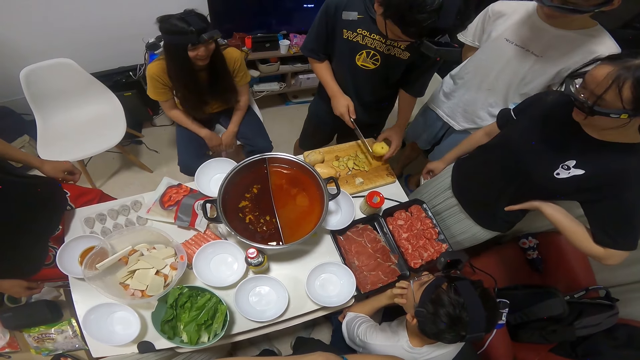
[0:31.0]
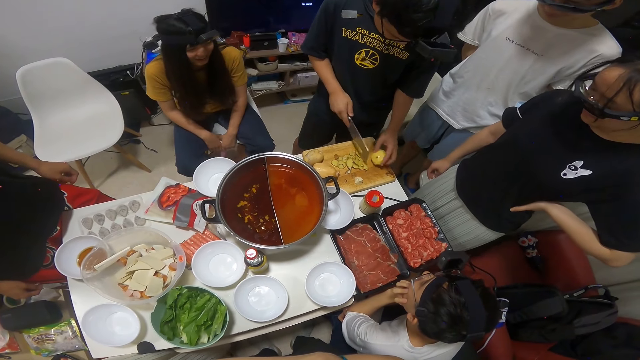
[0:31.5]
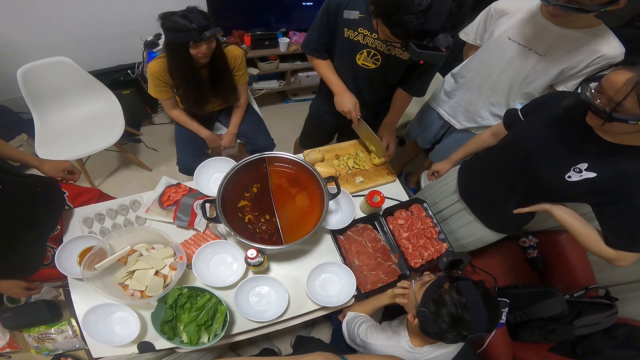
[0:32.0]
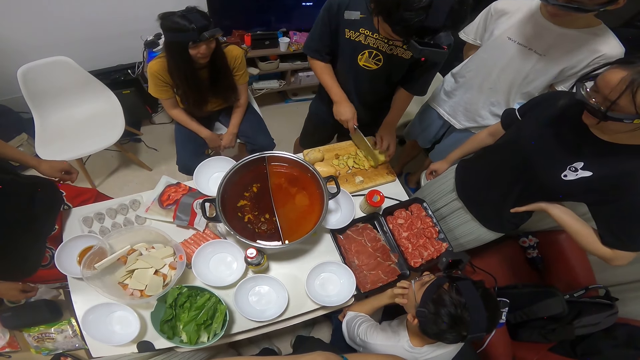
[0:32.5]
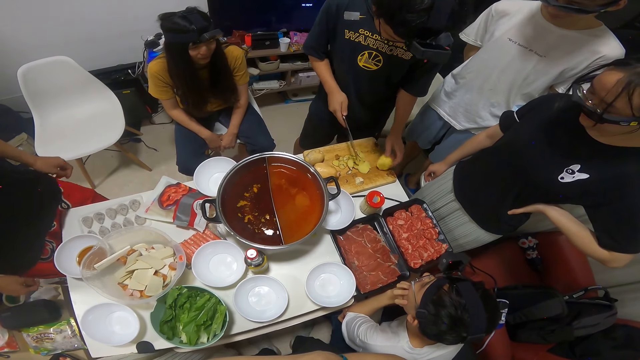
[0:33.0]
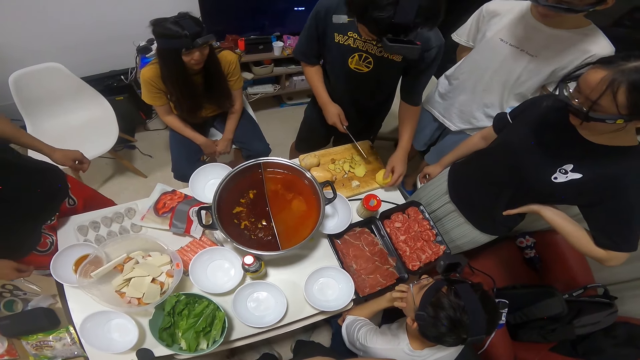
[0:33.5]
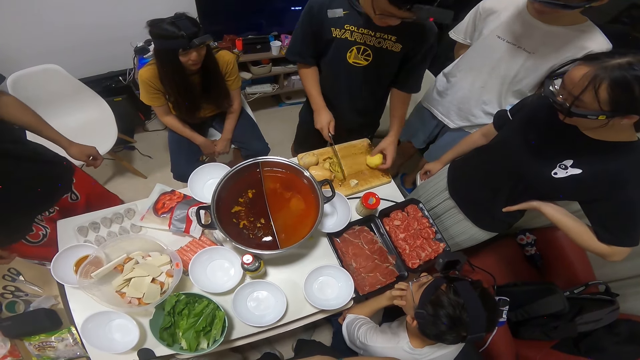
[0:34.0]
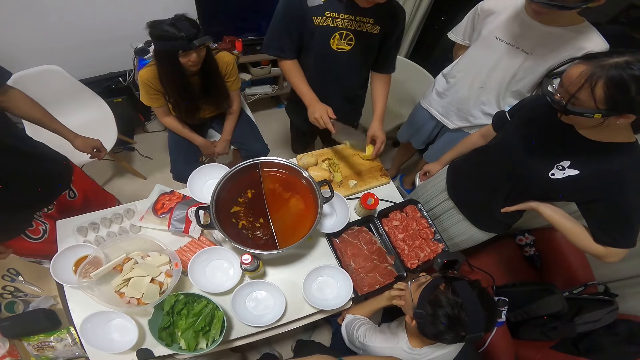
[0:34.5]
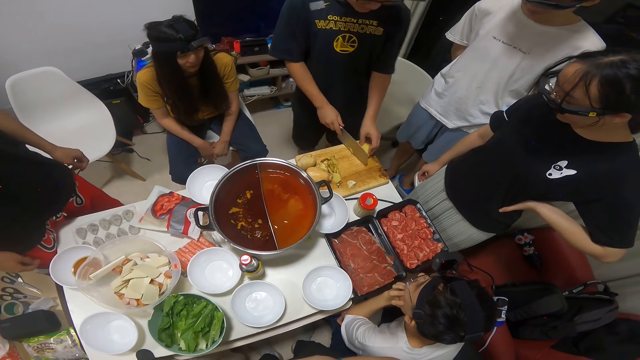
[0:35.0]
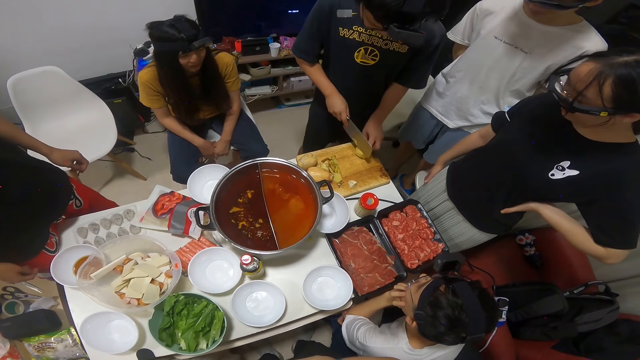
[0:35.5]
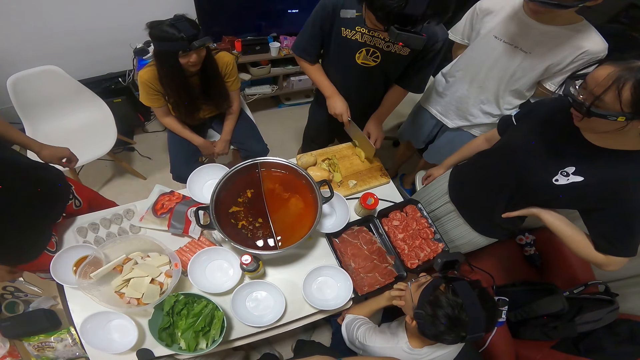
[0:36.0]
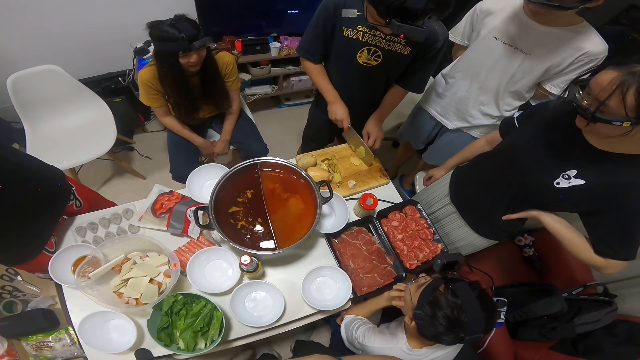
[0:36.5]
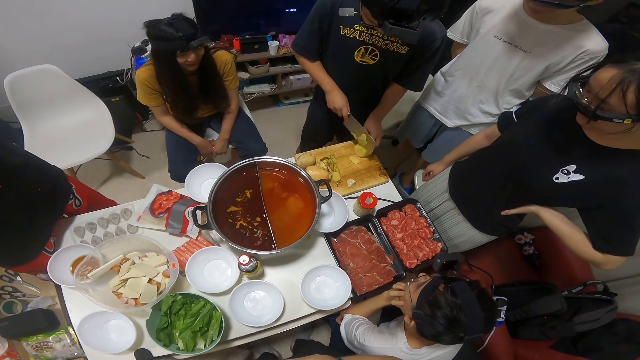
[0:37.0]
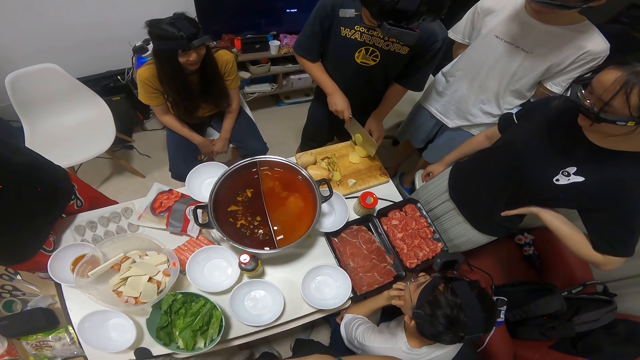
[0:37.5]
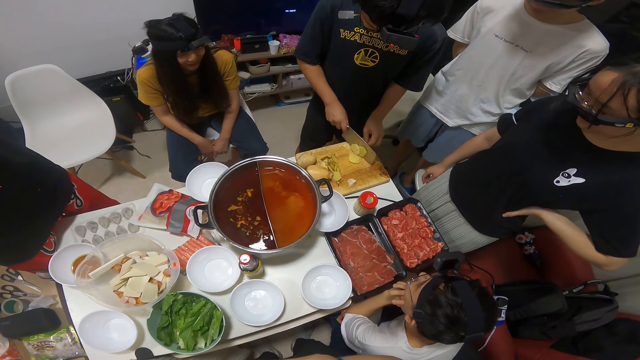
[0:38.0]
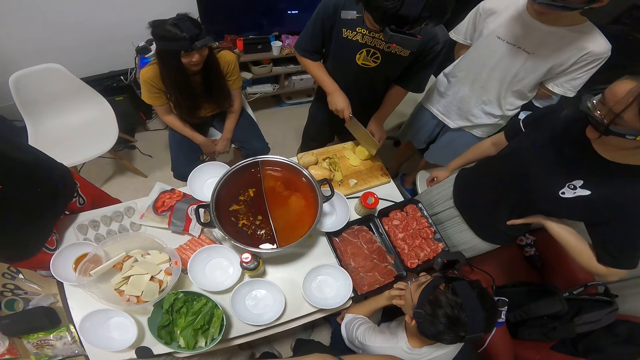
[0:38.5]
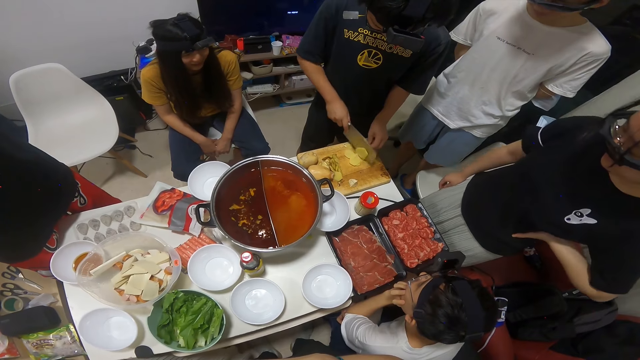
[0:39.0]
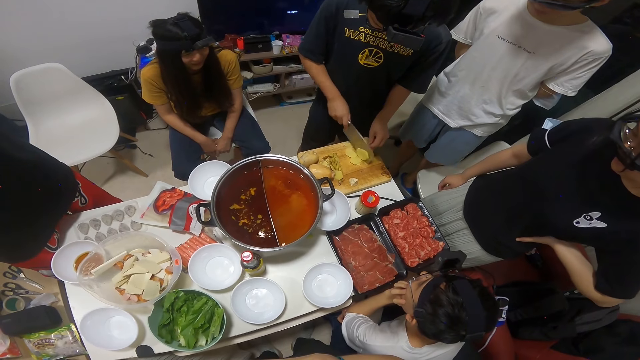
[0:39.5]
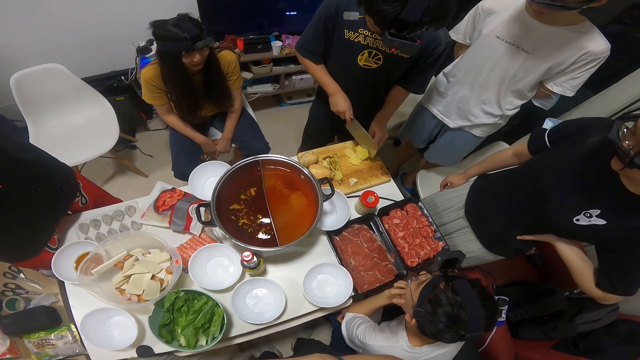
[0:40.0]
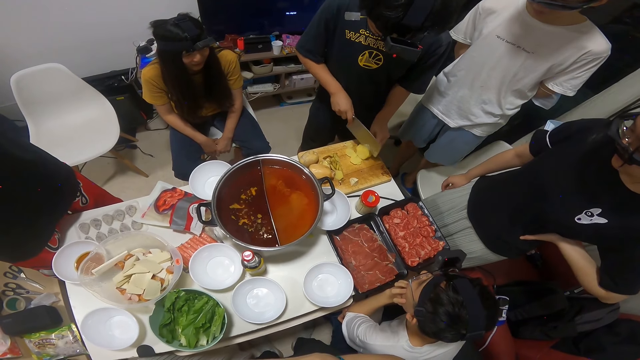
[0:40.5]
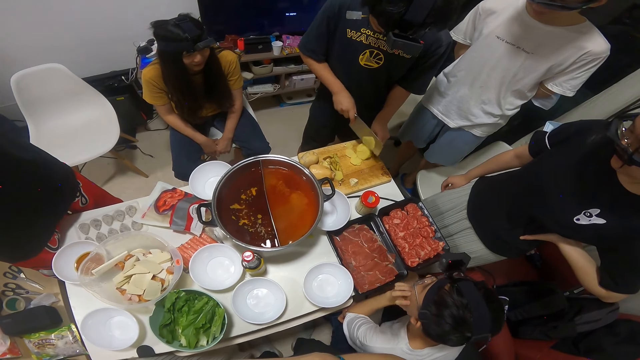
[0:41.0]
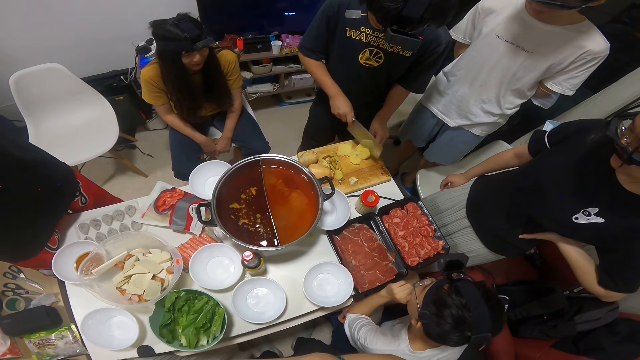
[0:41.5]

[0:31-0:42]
A man turns the potato on the chopping board with his right hand. He cuts the potato with a knife on the chopping board. He turns the potato on the chopping board with his right hand. He moves the chopped potatoes on the chopping board with the knife. He cuts the potato with the knife on the chopping board.

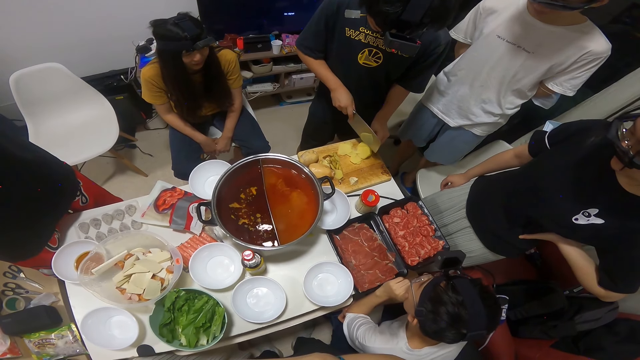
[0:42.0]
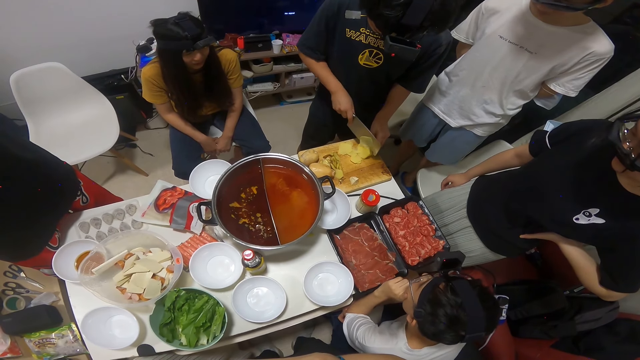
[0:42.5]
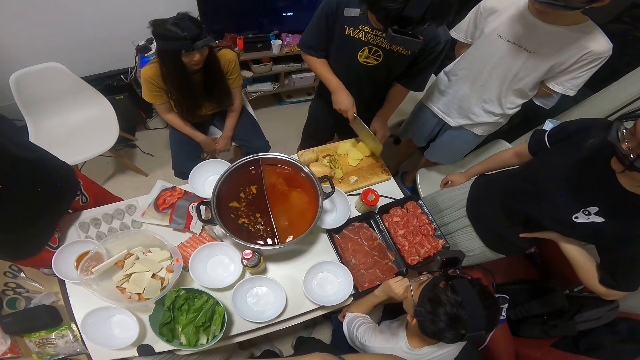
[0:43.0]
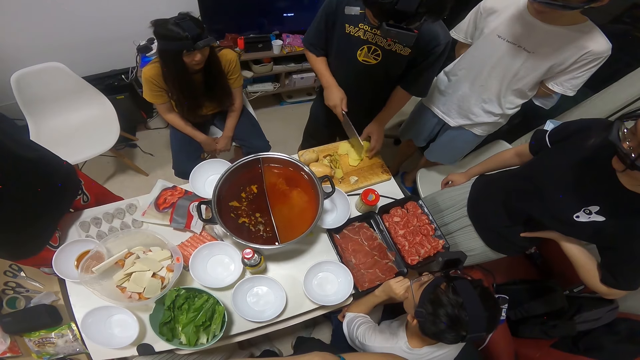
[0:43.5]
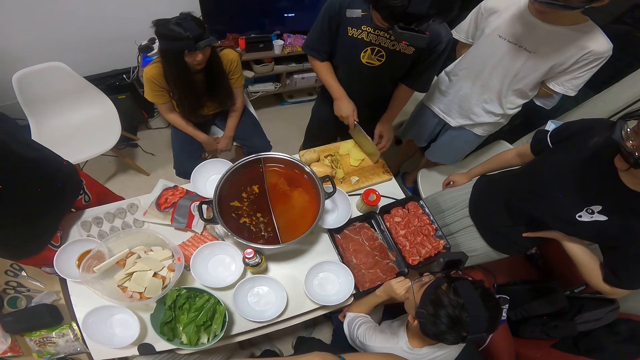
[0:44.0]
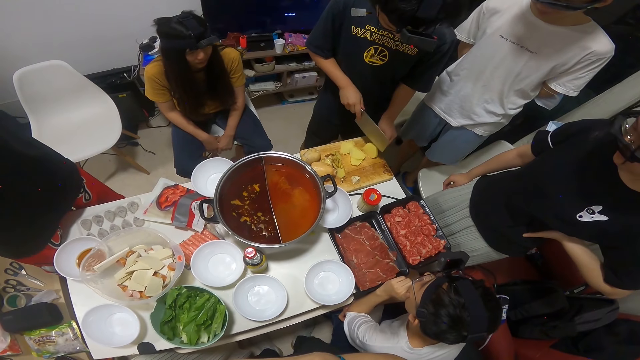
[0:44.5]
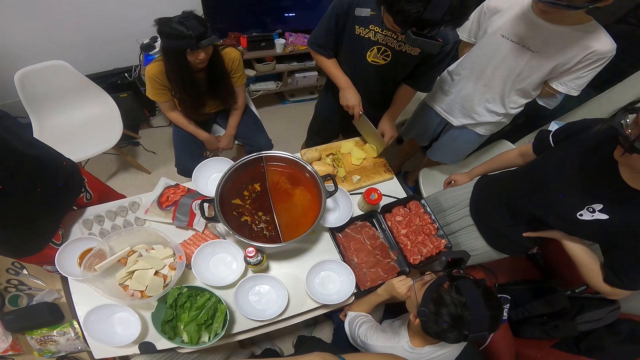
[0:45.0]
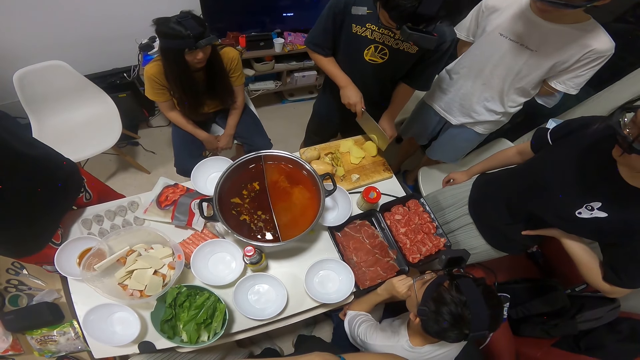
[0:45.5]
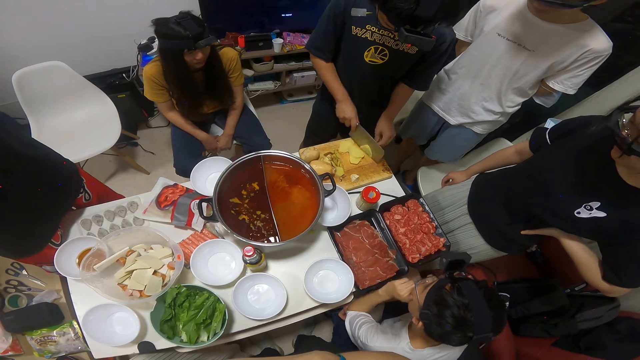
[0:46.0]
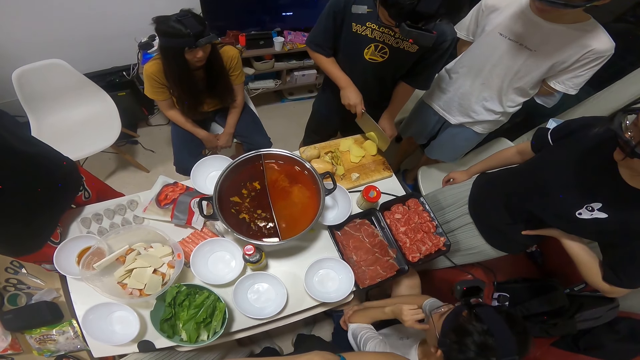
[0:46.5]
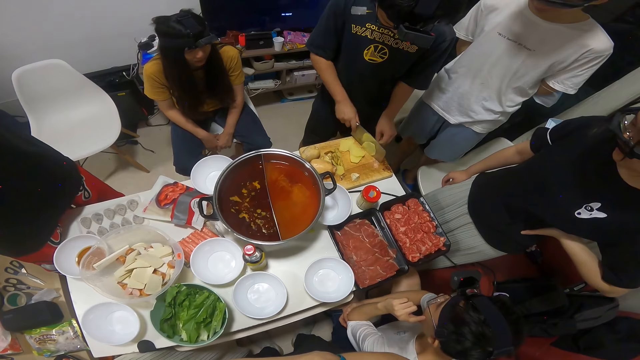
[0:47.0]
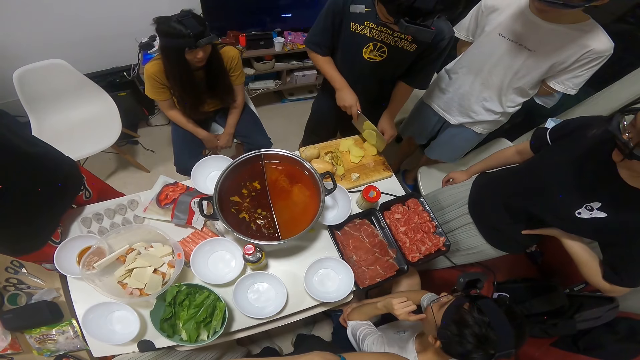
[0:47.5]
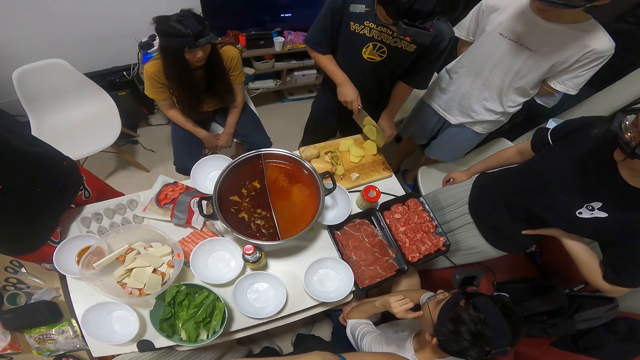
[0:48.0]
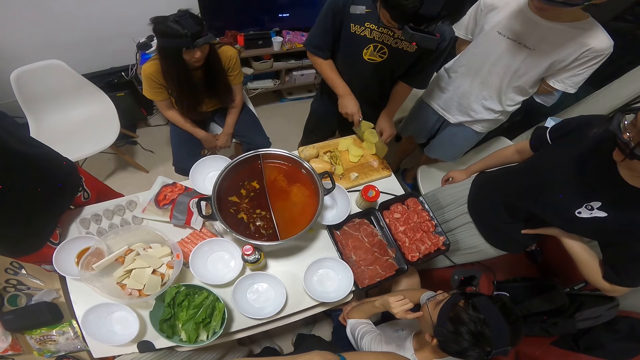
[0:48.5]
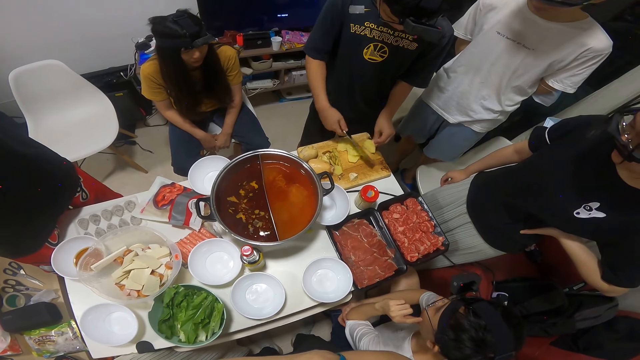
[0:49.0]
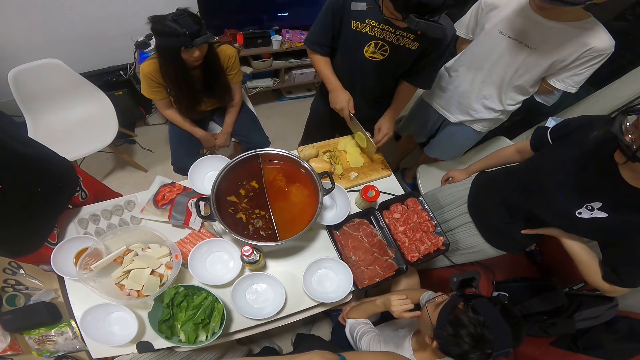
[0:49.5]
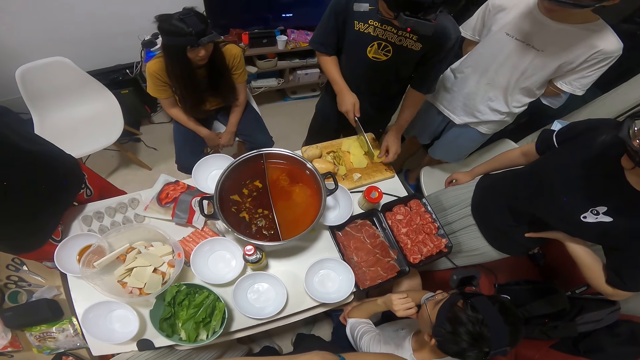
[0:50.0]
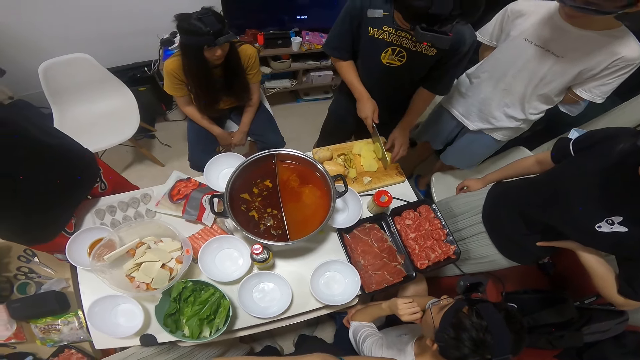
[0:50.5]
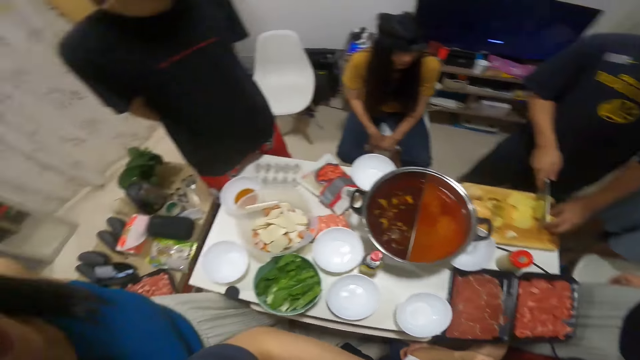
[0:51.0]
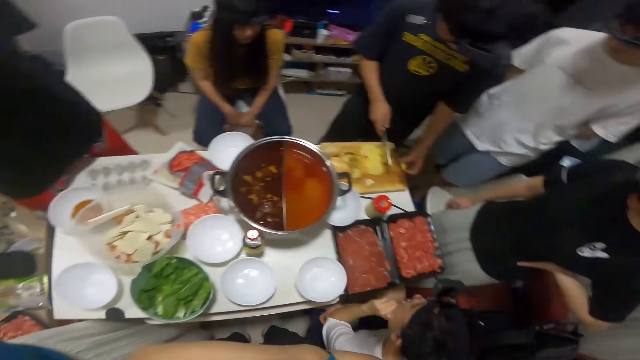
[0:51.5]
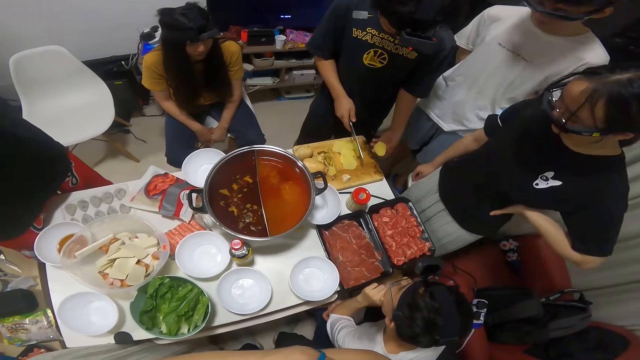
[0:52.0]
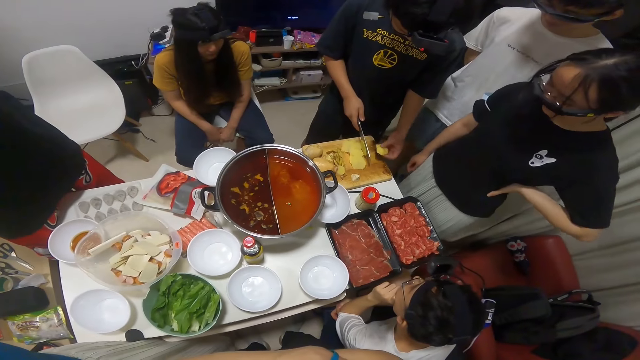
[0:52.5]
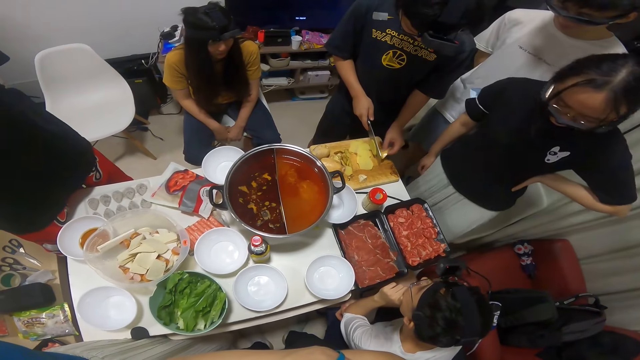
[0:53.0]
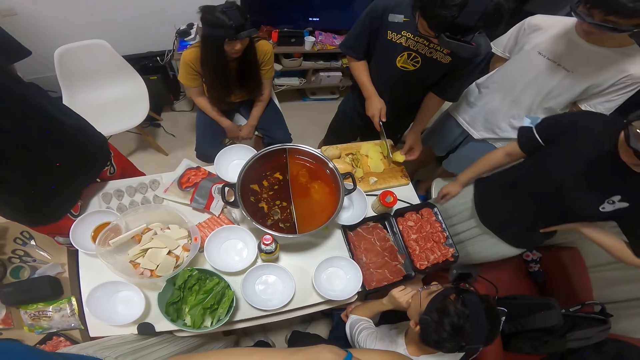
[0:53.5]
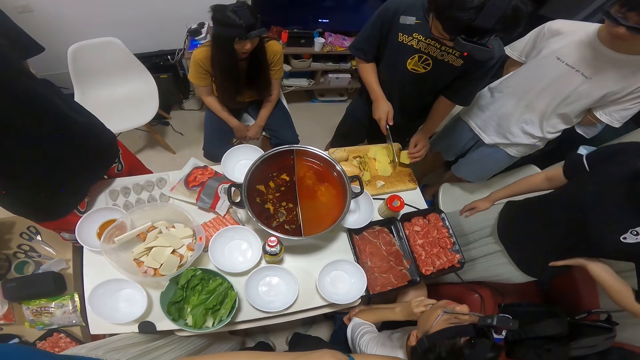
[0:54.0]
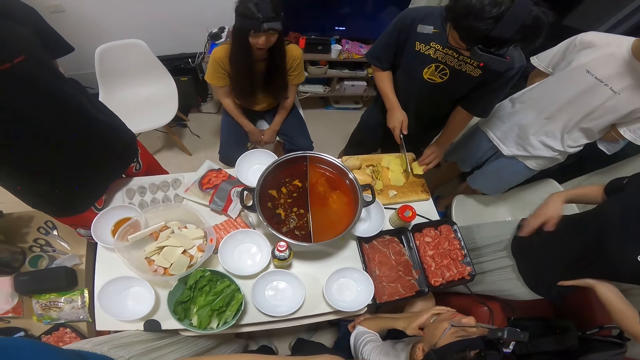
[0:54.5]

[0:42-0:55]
A man cuts potato with a knife on a chopping board. He holds the potato in his right hand. He turns the potato on the chopping board with his right hand.
